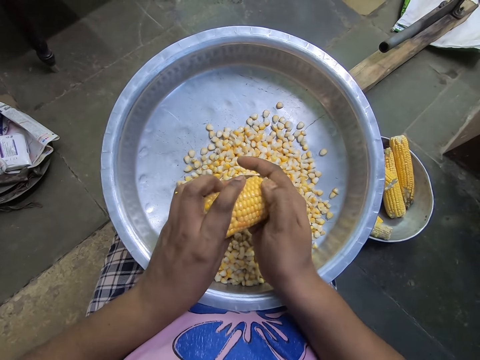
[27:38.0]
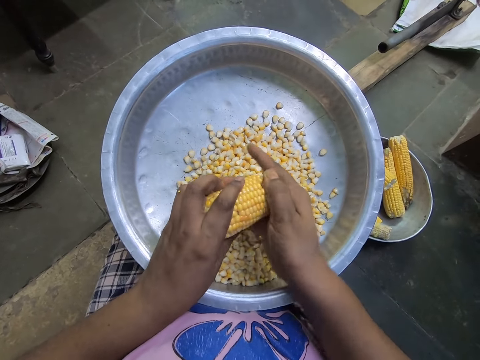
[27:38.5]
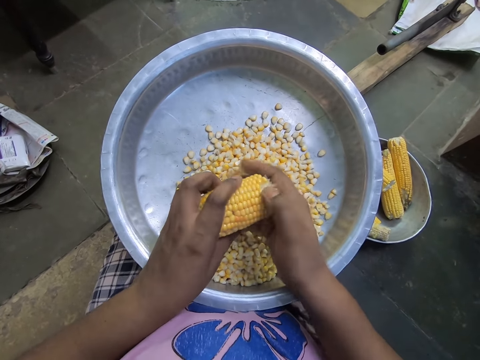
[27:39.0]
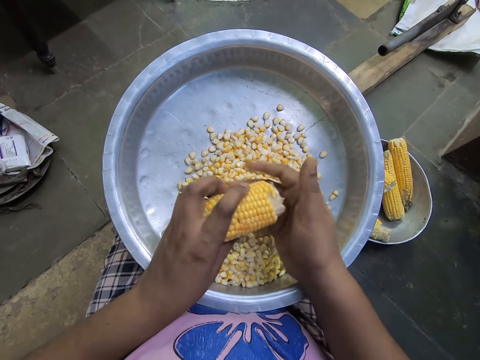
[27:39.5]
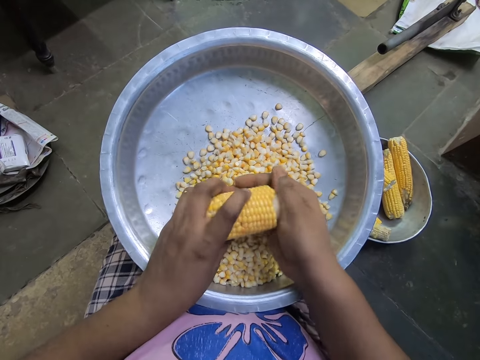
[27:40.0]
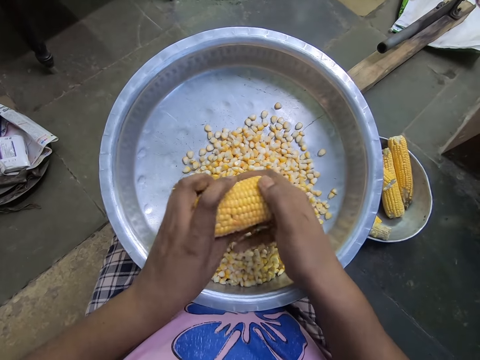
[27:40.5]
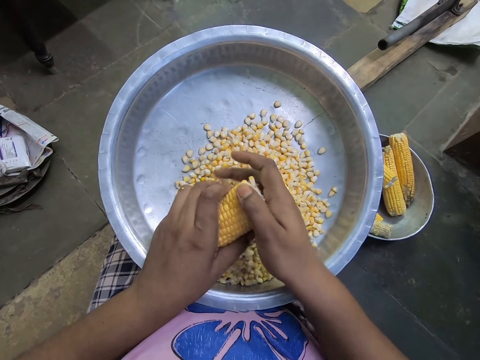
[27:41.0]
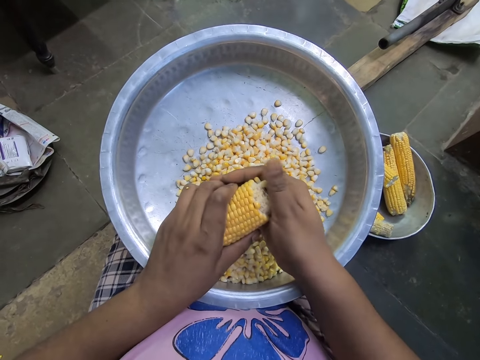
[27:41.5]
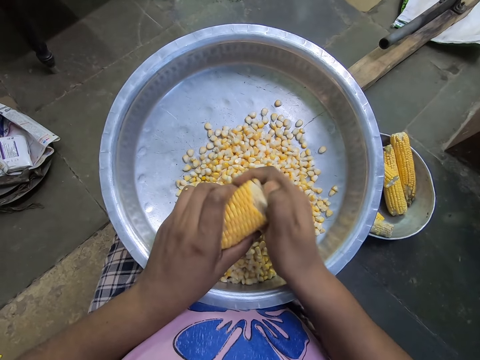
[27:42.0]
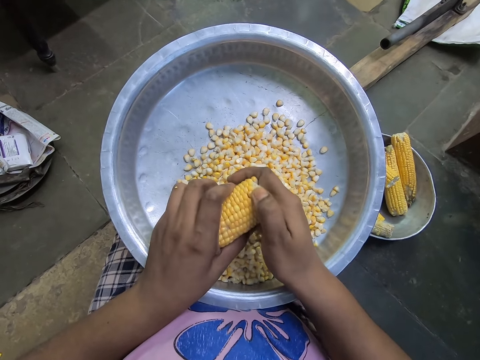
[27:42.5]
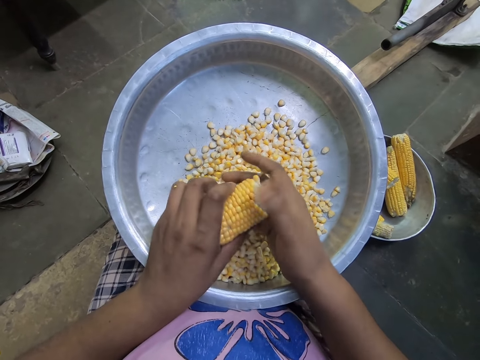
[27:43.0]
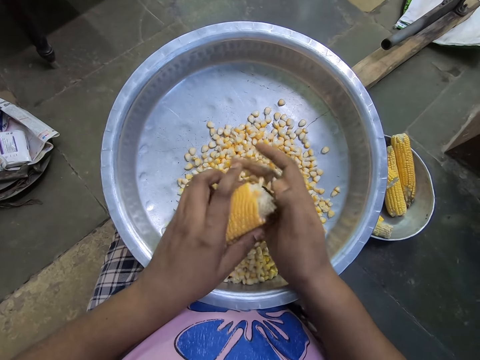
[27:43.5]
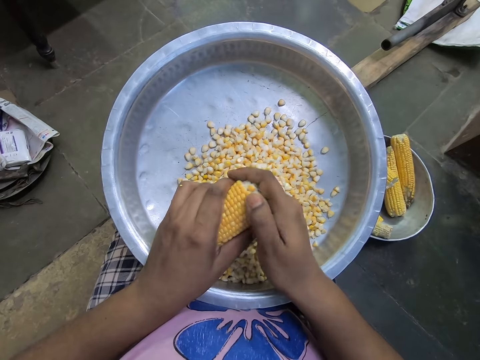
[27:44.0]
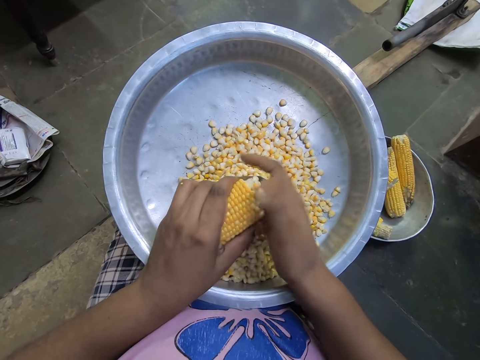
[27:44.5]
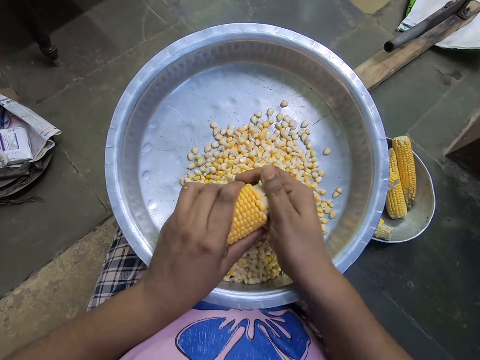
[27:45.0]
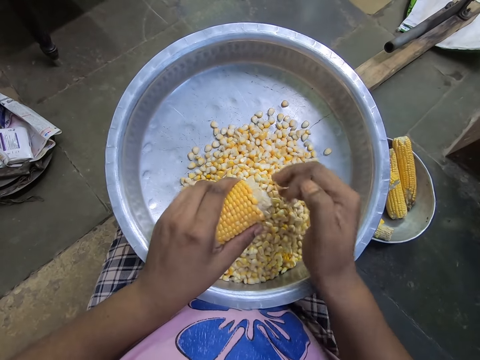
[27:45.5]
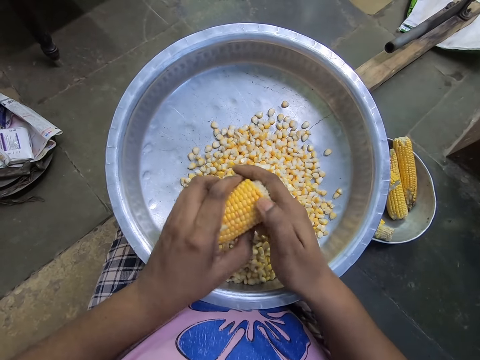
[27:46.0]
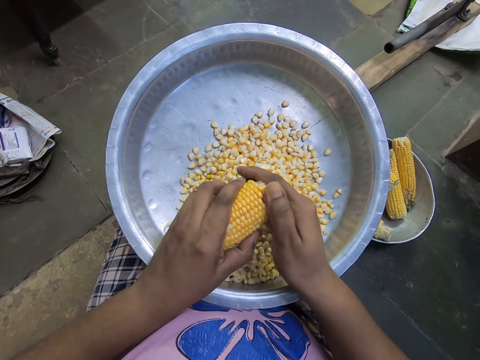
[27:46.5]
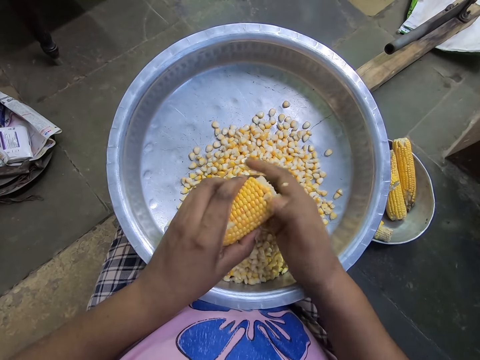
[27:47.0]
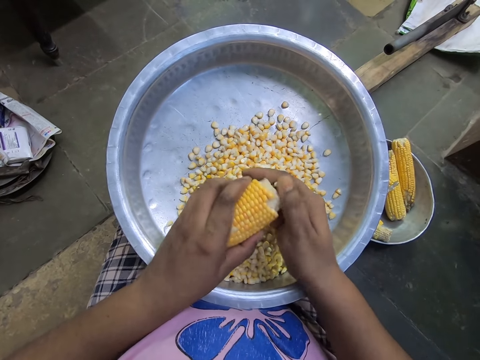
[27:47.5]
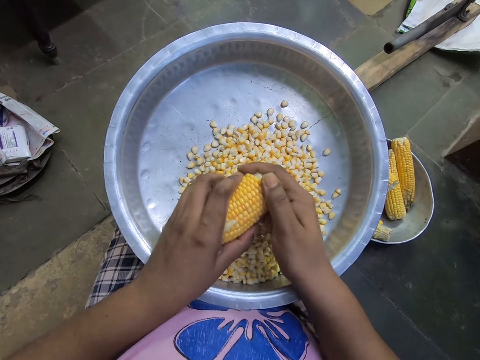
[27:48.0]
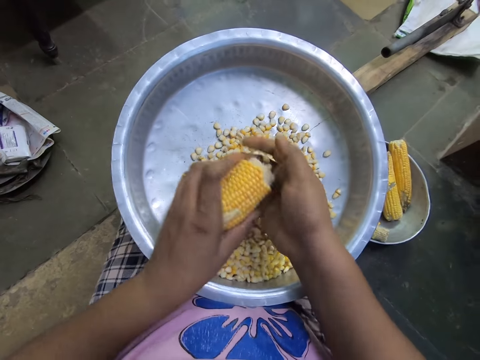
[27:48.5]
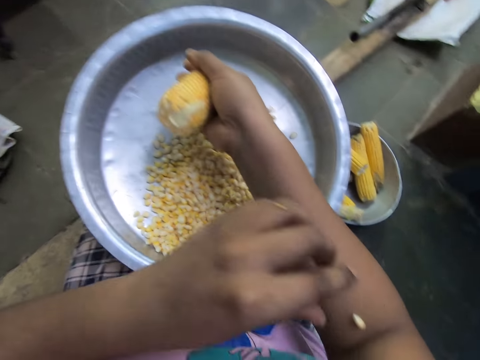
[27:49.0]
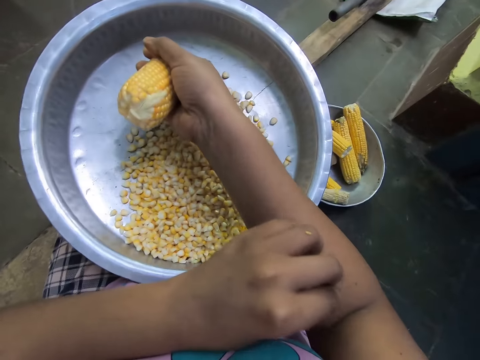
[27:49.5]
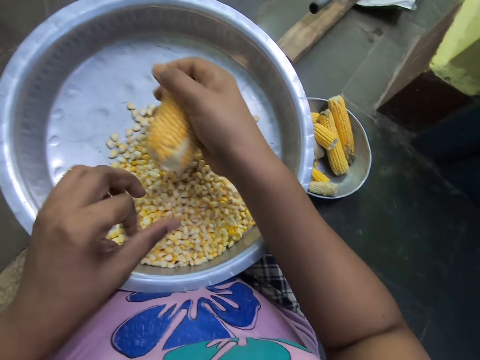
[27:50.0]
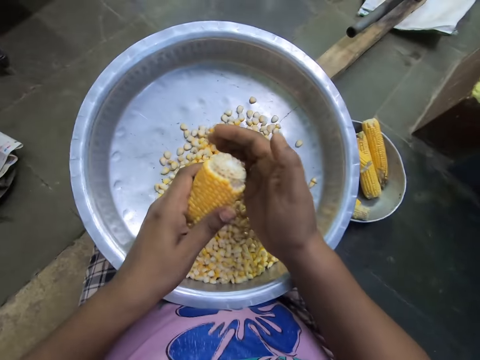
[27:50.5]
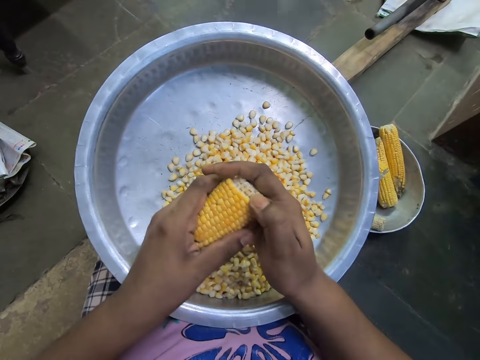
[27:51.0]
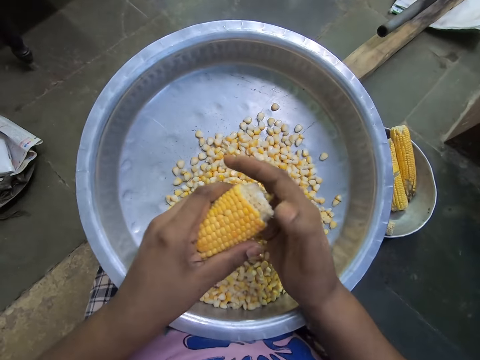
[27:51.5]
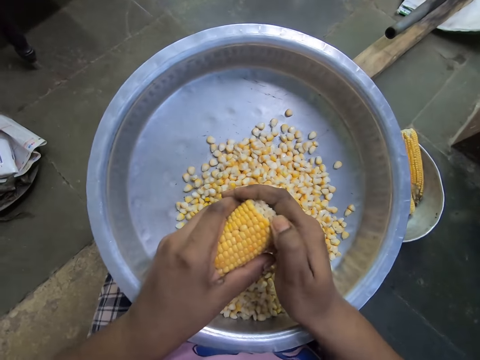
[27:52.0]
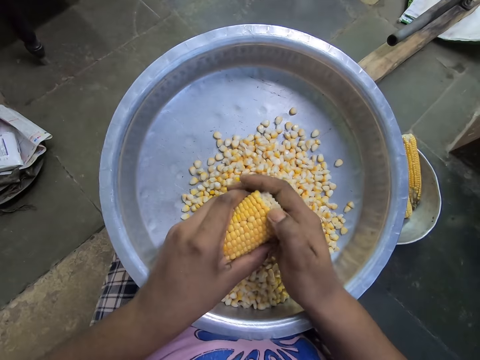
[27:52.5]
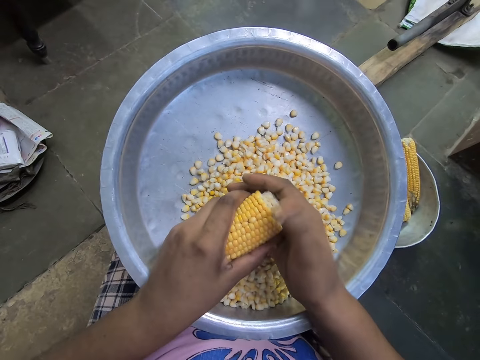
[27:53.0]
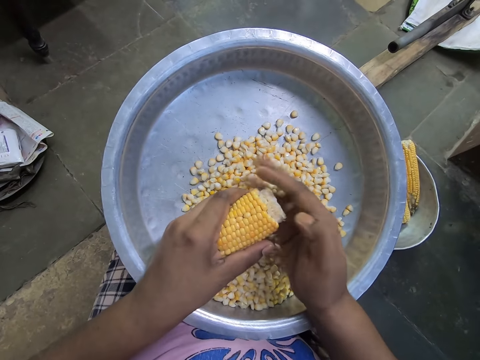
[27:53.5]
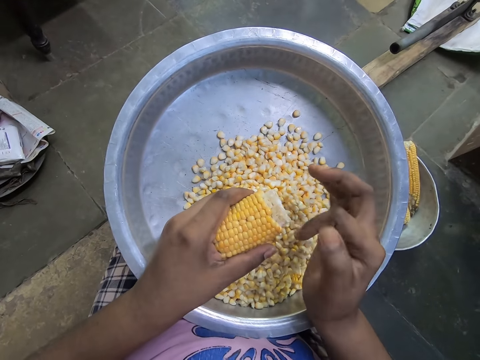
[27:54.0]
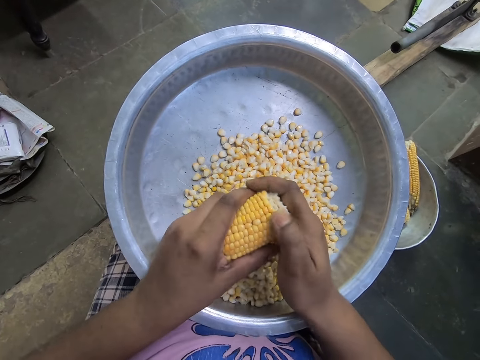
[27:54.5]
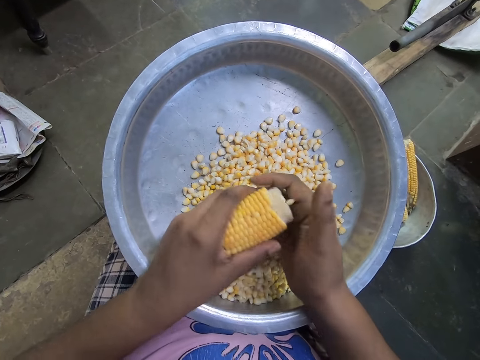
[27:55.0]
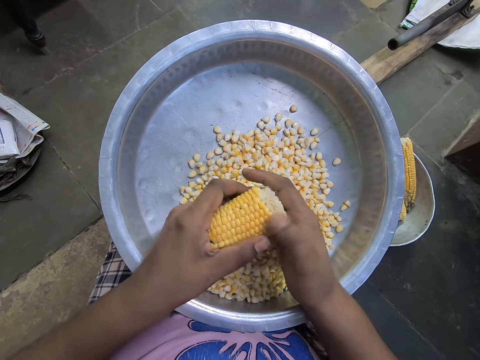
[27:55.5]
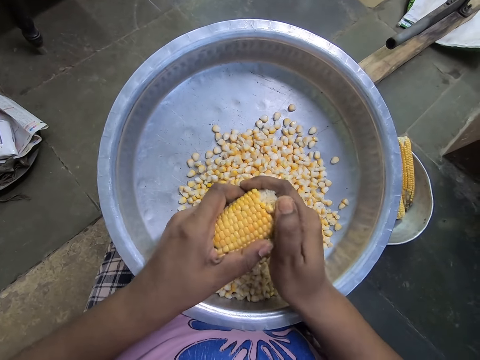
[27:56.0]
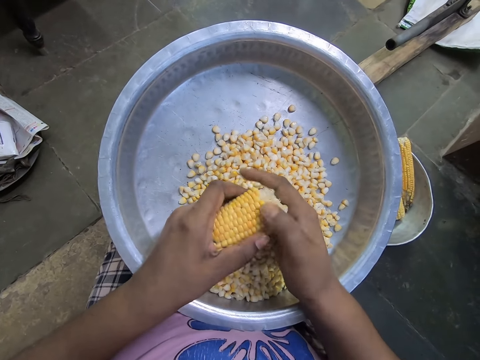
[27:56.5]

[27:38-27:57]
The camera wearer passes the corn to her right hand. She picks a maize corn with the left hand, and drops the maize corn in an aluminium trough with the left hand. She peels off kernels from the corn with her right hand.

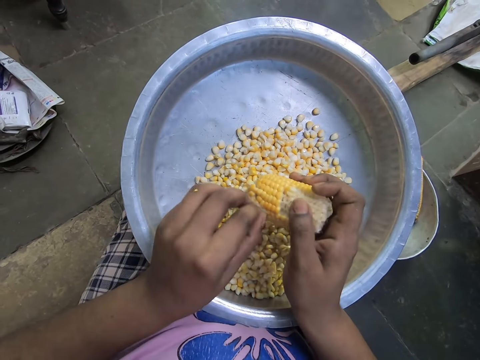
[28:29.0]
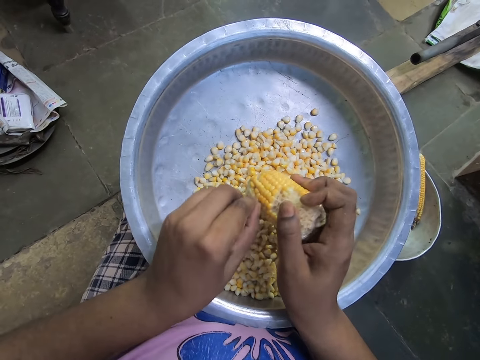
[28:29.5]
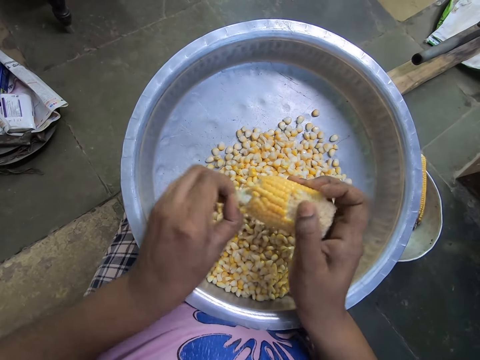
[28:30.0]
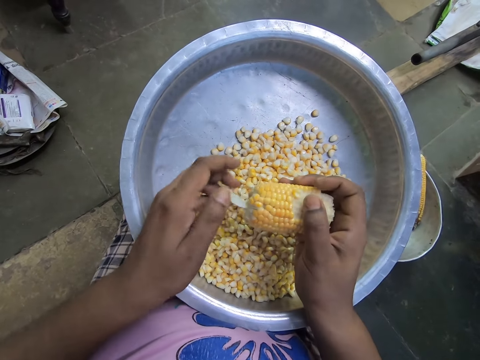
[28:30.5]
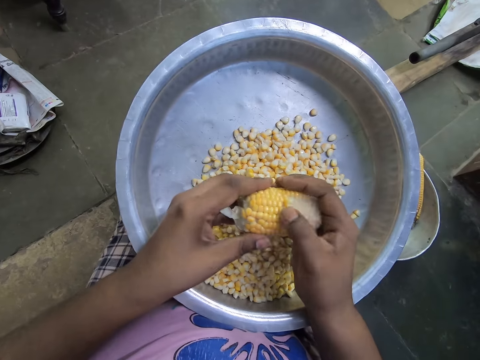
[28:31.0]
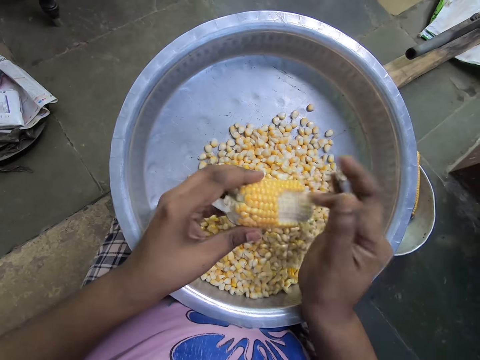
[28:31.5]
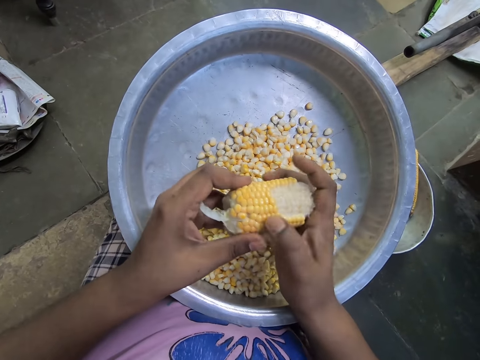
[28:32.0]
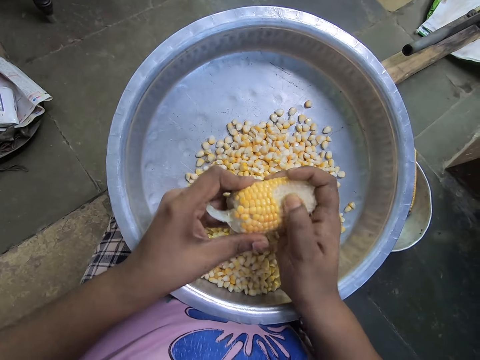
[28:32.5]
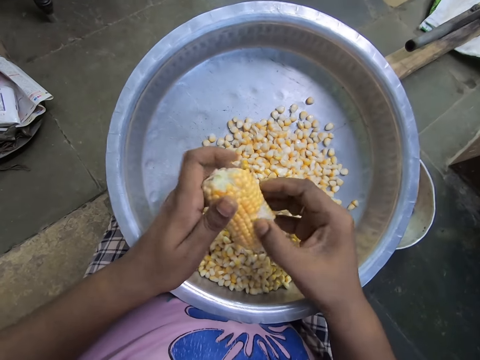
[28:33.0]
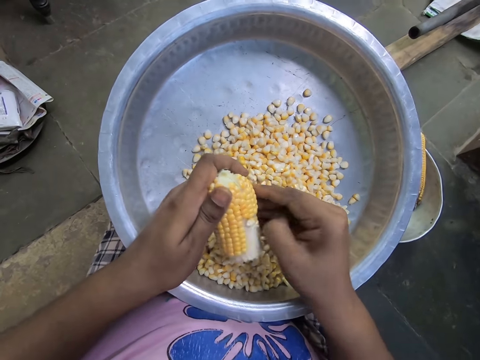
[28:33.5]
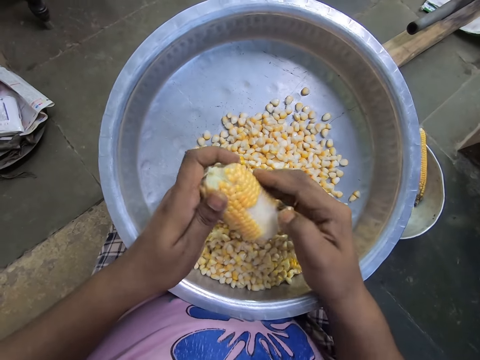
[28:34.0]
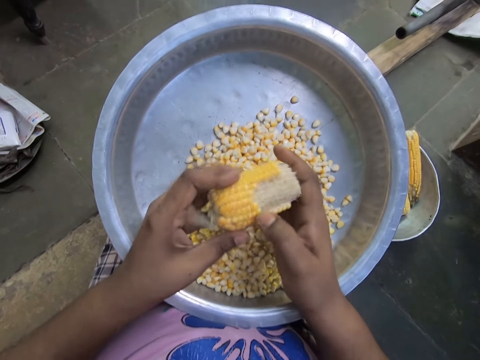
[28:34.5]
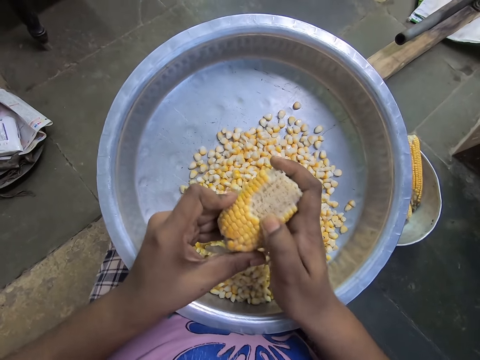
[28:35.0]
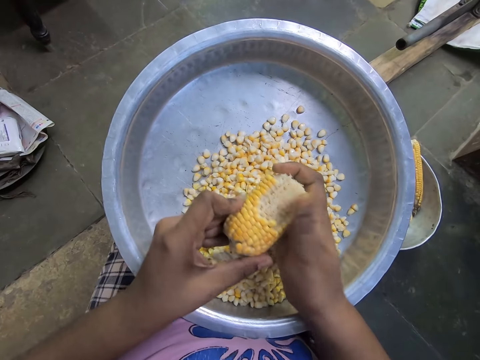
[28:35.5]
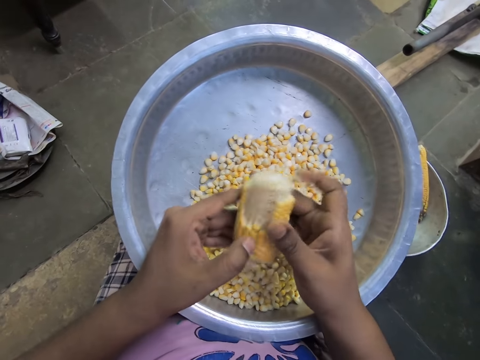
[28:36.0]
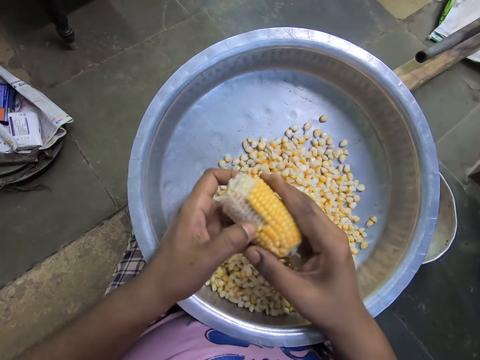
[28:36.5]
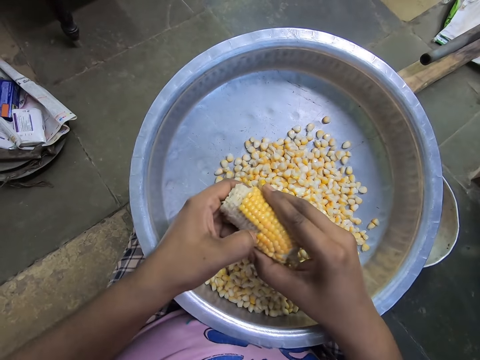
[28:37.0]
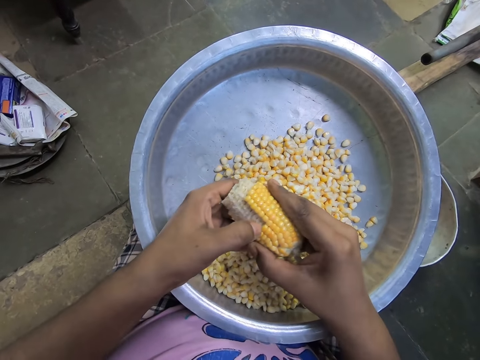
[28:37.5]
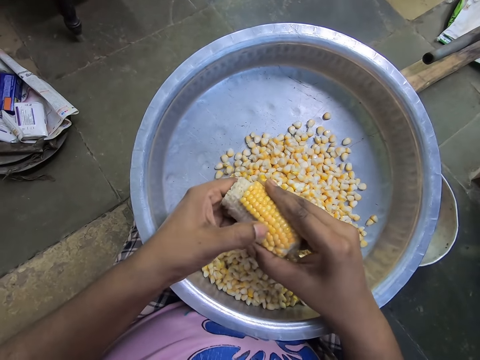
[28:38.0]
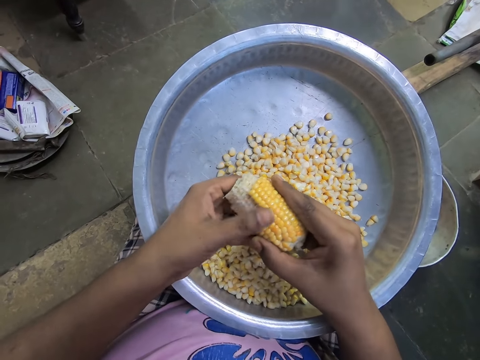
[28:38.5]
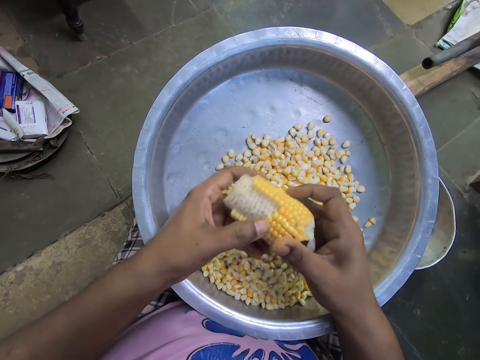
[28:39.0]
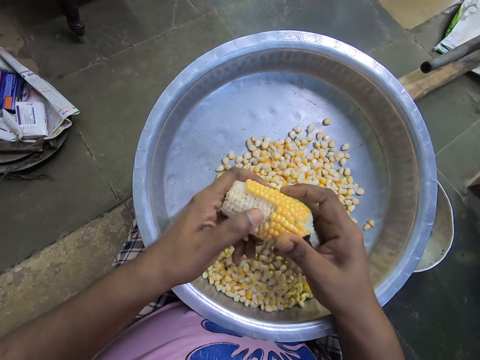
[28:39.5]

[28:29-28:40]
The camera wearer adjusts a piece of maize husk with the left hand. She removes maize corn from the maize cob with the hand. She peels off kernels from the corn with her left hand.
